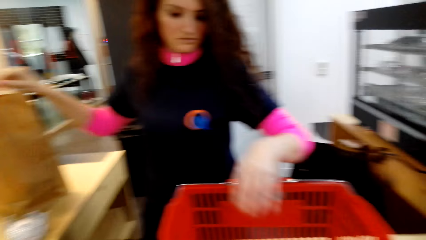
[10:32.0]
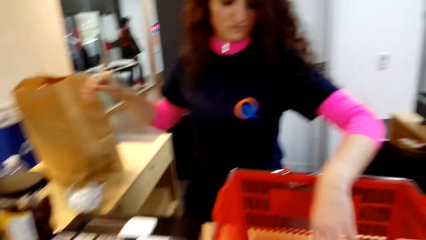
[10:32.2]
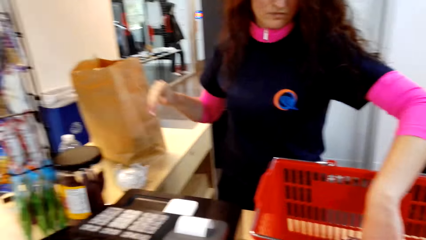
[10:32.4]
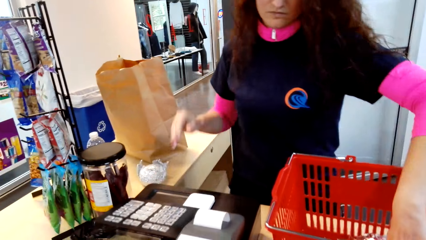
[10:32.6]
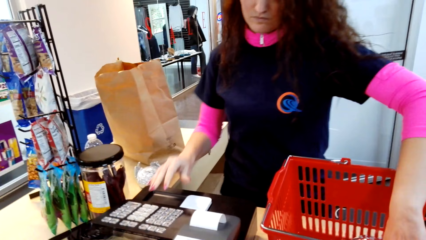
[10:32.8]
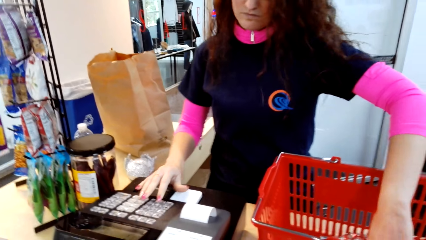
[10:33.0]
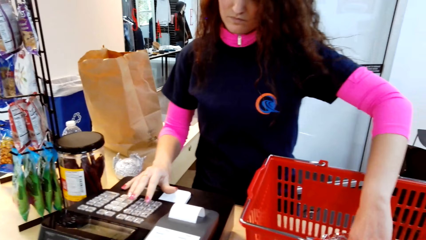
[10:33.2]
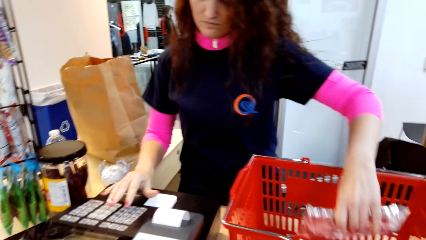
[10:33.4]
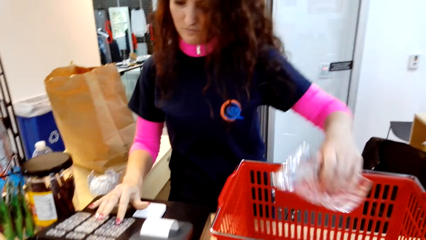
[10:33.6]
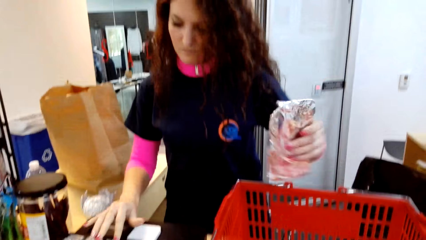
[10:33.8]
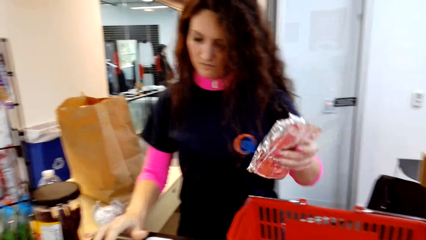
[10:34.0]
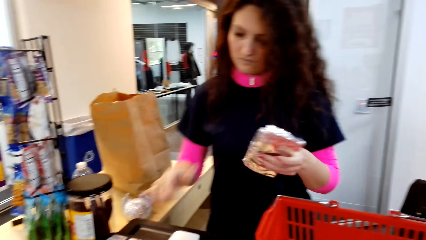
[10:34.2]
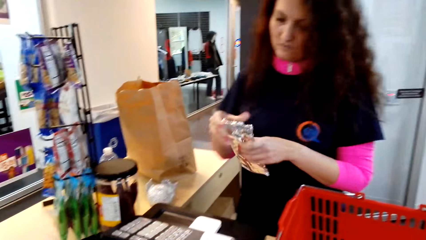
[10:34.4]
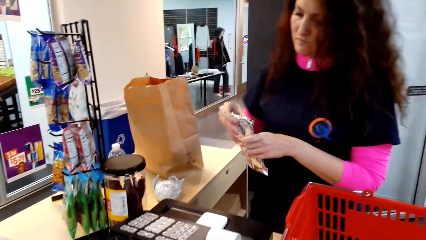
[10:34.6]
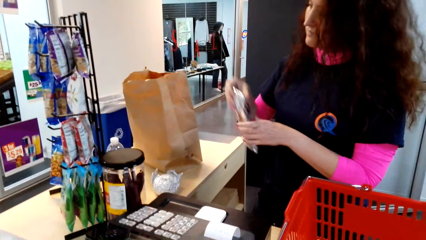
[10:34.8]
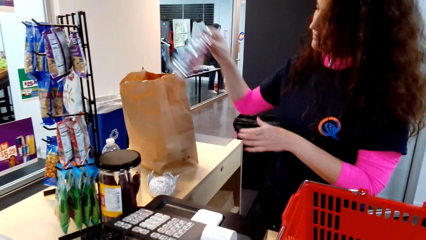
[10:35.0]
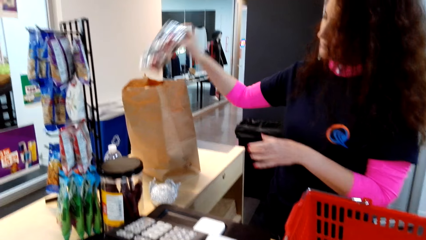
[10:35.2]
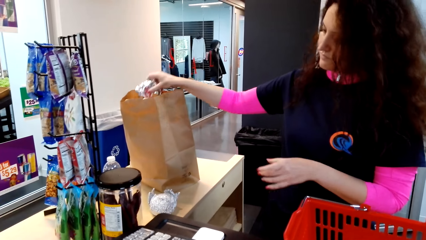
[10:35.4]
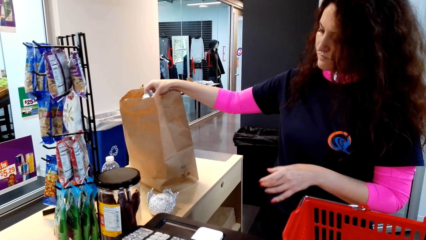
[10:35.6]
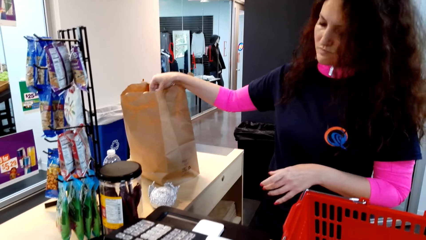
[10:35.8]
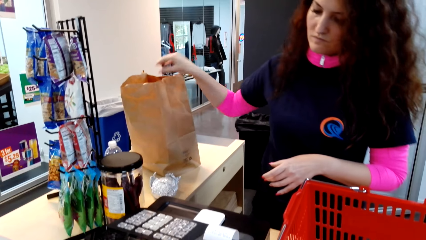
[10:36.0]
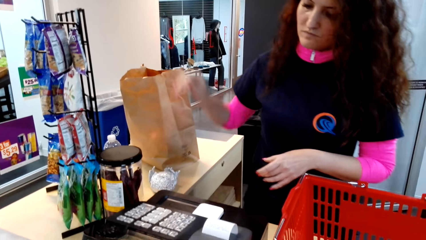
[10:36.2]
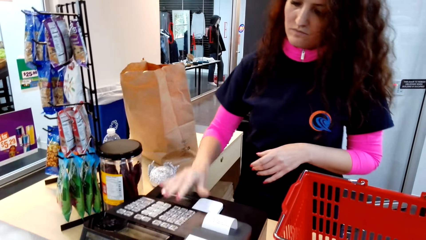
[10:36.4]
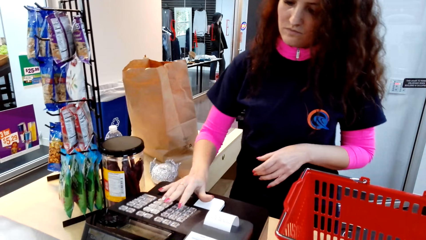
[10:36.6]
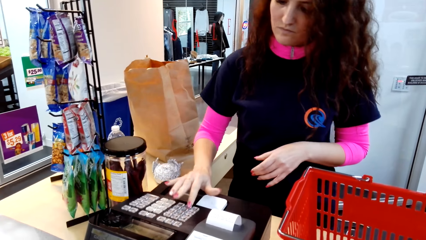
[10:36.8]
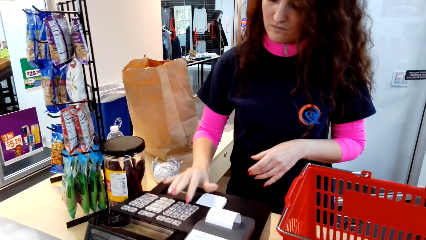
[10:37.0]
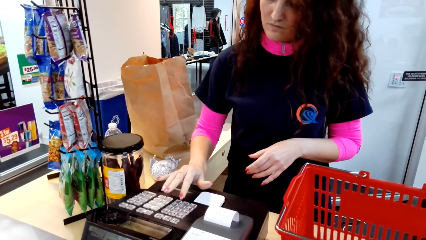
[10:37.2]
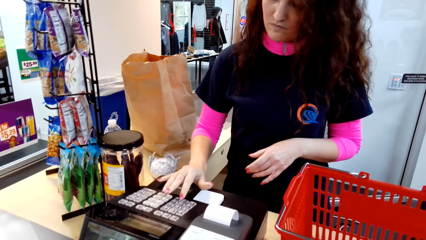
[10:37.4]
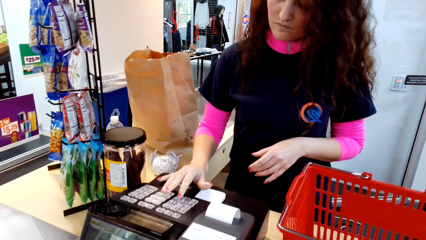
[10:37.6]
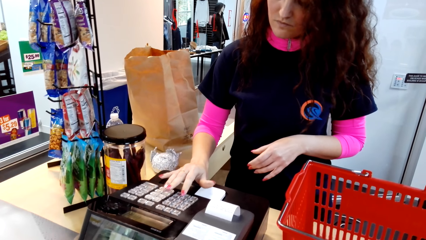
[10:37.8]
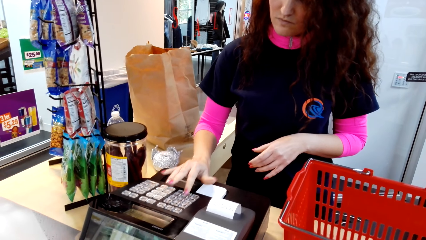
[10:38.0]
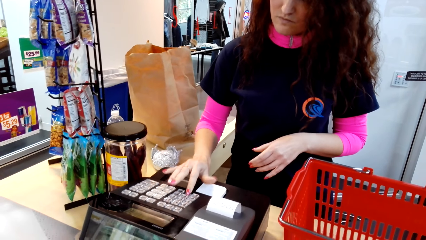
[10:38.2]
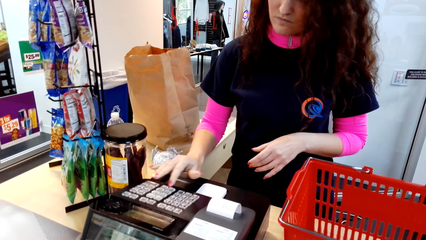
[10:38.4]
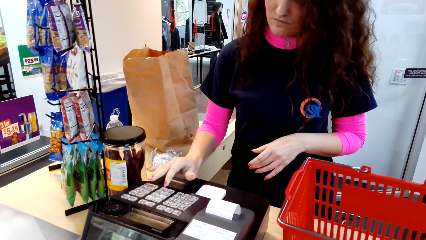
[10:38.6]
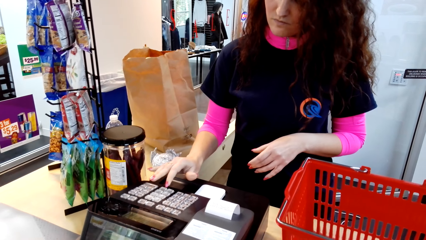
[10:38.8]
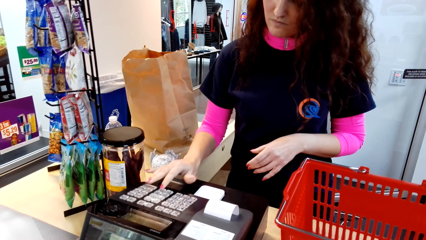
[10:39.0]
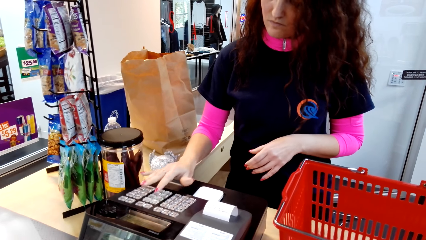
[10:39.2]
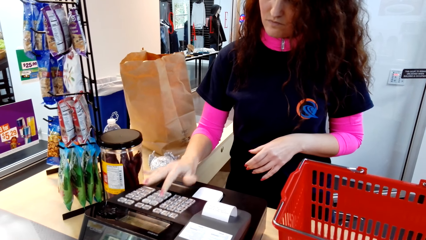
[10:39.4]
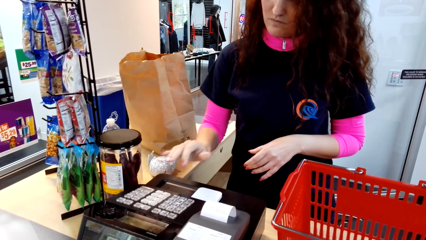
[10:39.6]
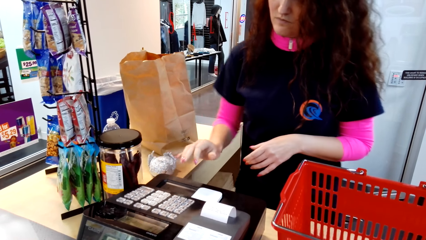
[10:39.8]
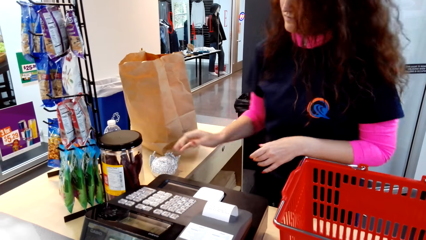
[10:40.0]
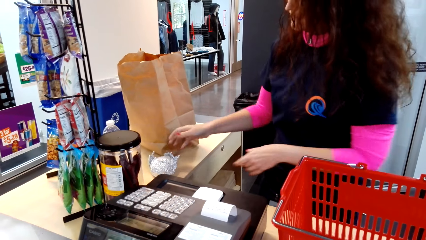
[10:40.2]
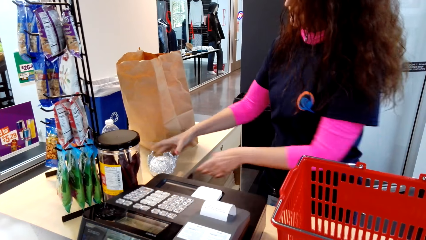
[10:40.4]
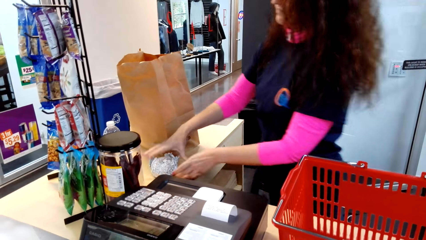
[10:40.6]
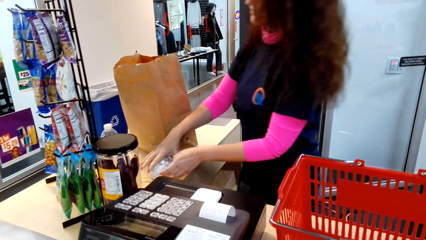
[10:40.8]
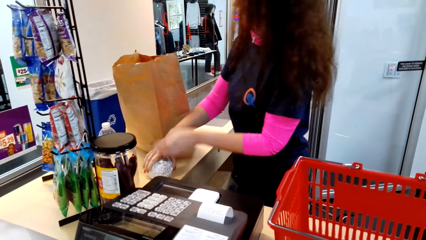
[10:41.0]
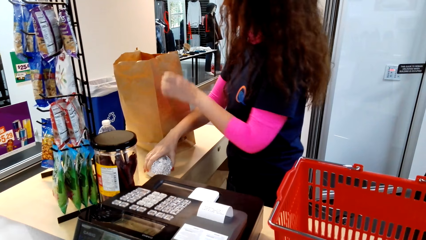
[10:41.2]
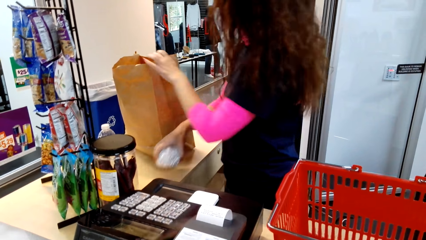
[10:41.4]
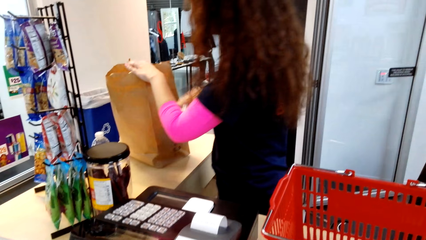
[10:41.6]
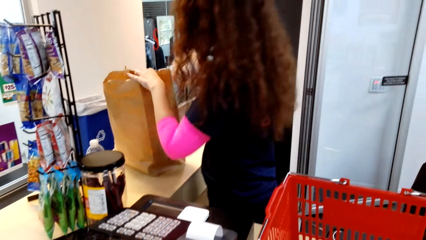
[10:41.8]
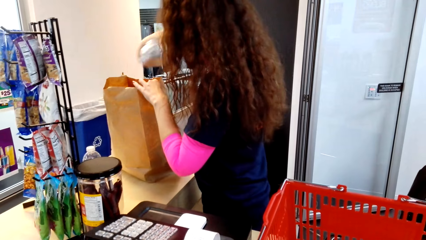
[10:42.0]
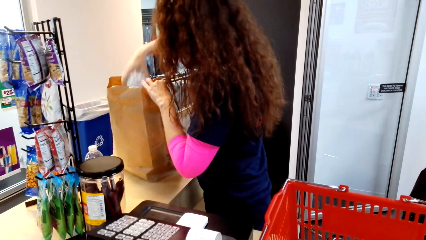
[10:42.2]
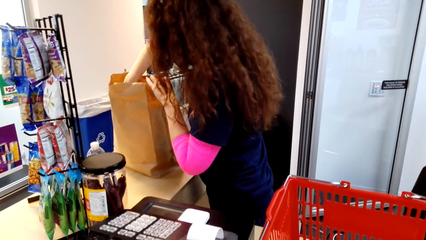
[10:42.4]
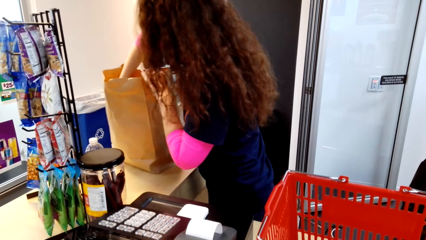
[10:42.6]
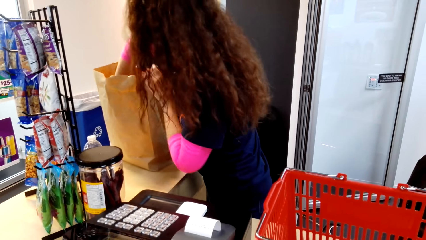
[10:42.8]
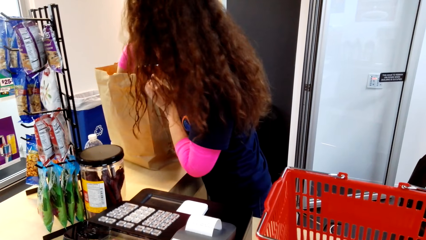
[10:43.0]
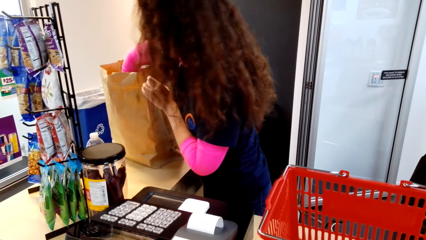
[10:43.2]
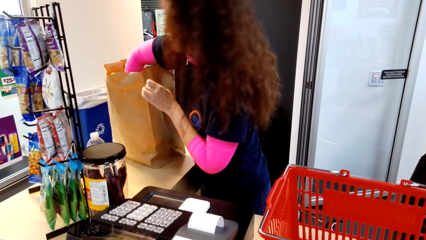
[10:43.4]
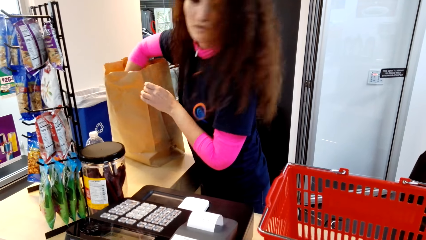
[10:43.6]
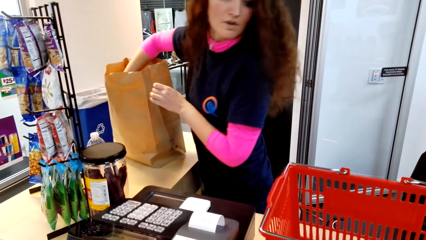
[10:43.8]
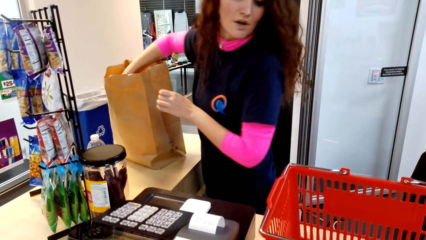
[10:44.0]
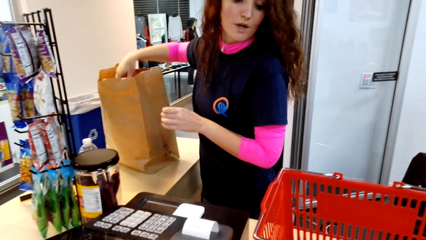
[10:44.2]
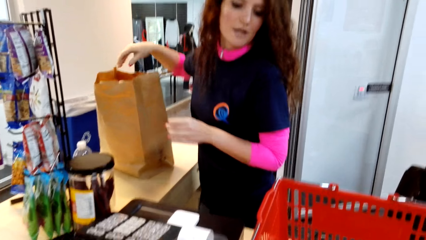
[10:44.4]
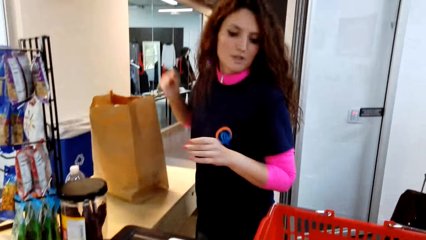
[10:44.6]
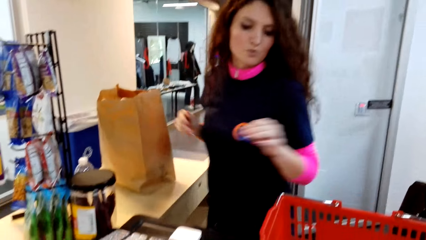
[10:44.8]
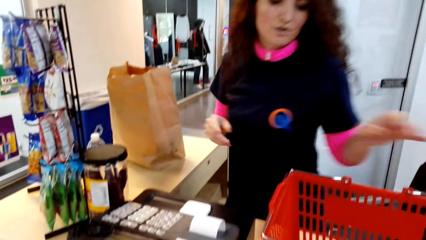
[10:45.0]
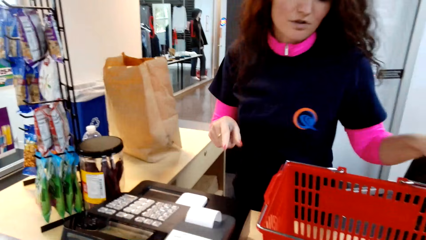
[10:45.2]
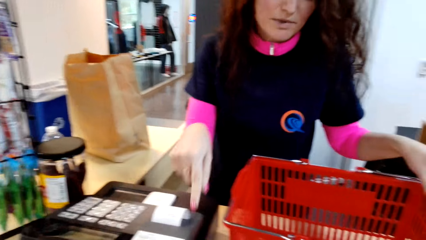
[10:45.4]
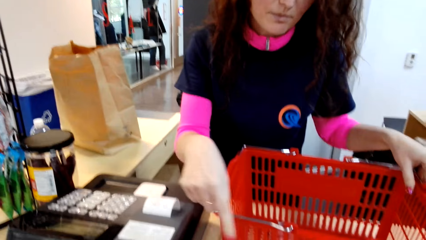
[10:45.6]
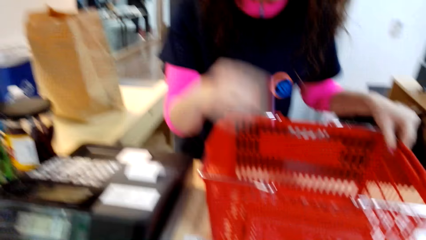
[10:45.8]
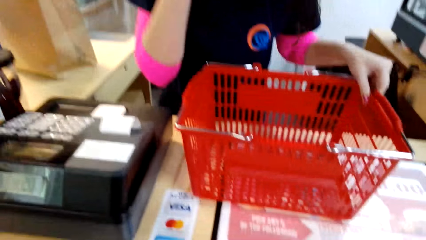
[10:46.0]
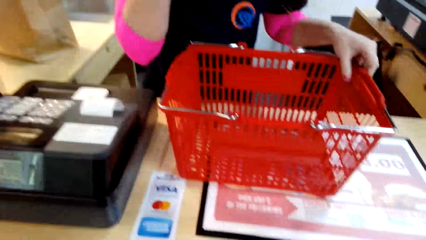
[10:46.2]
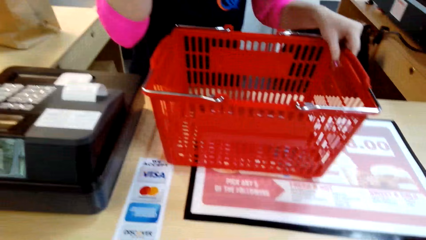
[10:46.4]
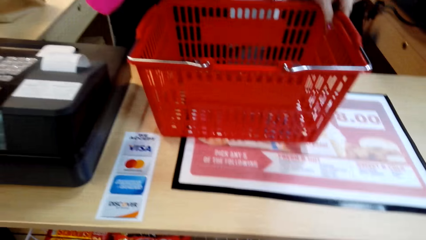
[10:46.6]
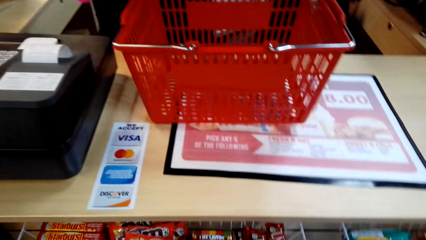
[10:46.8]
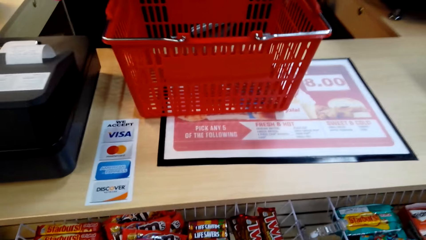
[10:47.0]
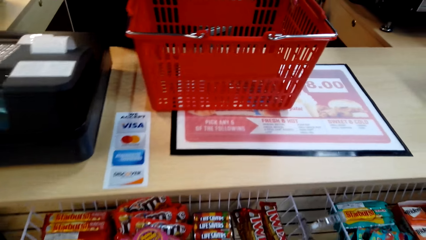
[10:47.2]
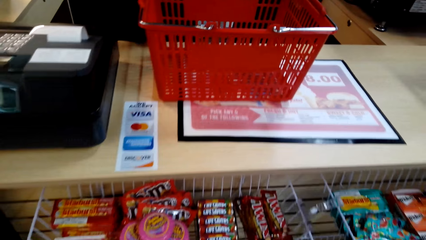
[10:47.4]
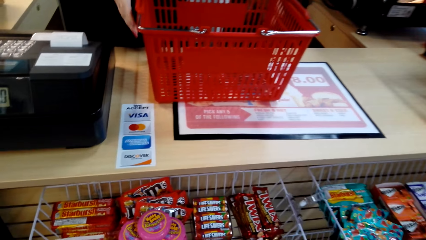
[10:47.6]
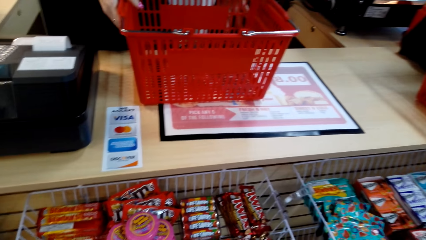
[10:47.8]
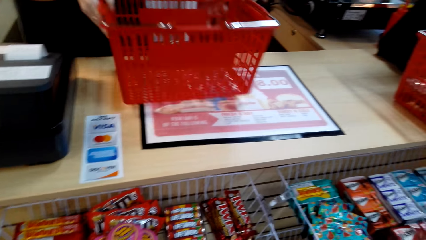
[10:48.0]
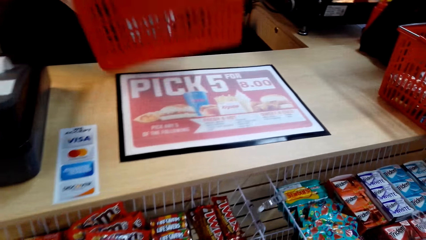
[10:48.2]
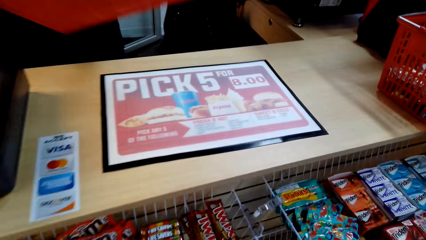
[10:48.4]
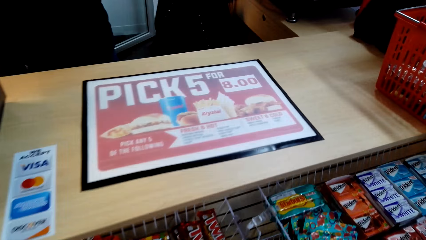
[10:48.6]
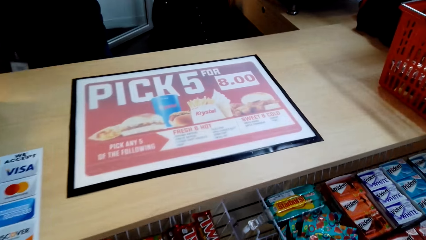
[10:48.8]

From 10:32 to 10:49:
A woman picks something in the shopping basket. She operates a machine with her right hand. She puts something in the paper bag. She operates the machine with her right hand. She picks something on the table. She puts something in the paper bag. She stands on the floor.
